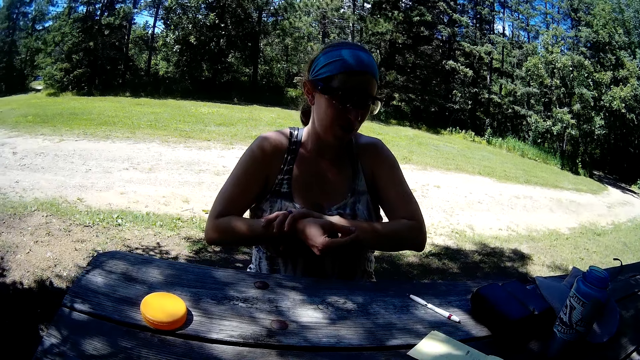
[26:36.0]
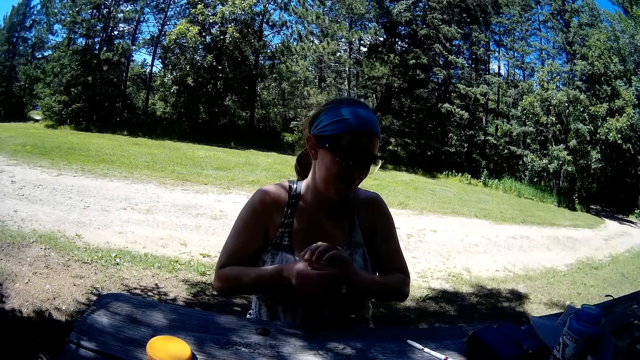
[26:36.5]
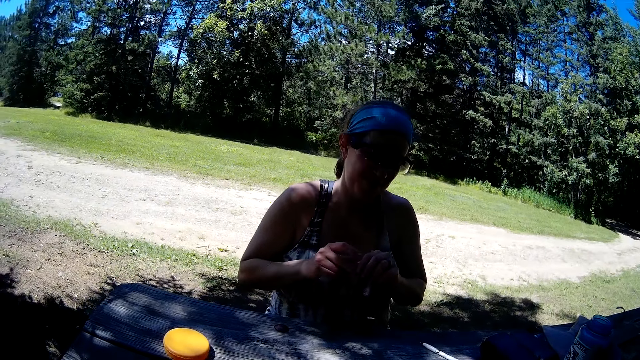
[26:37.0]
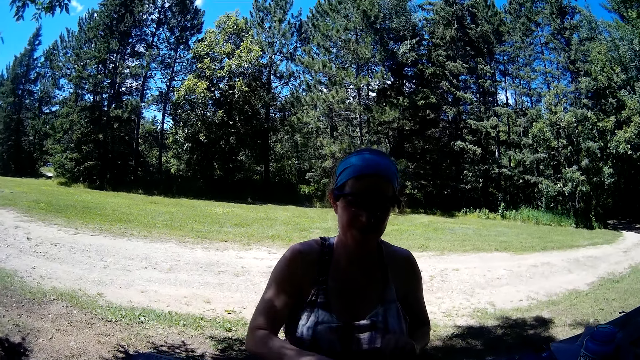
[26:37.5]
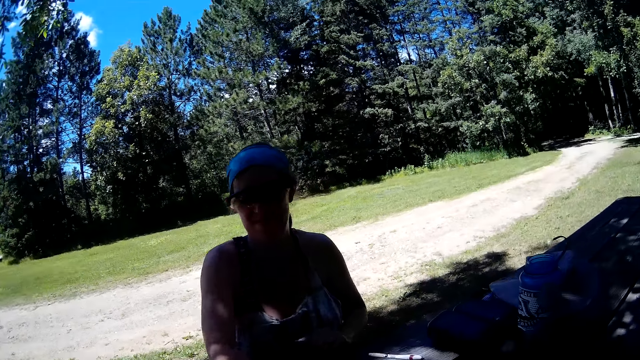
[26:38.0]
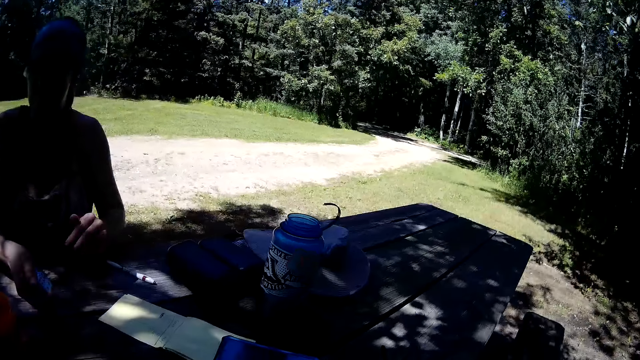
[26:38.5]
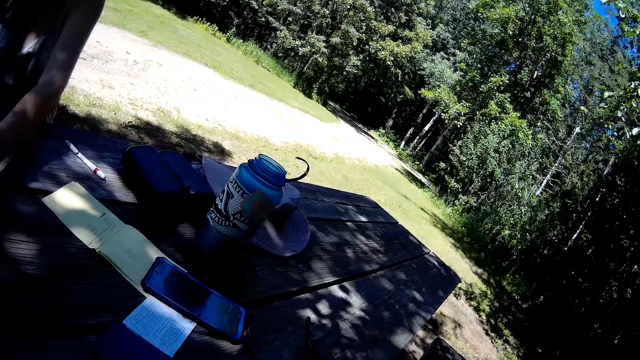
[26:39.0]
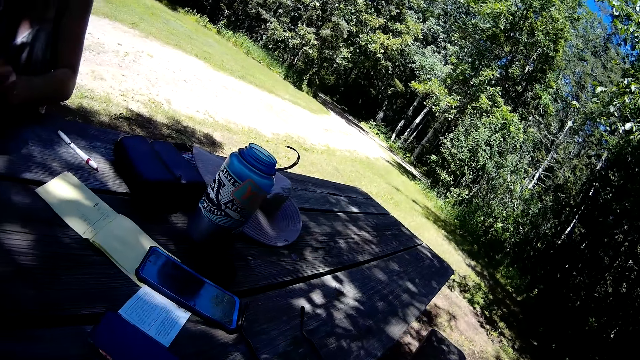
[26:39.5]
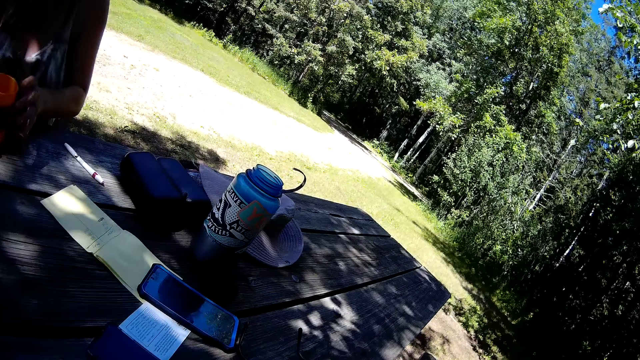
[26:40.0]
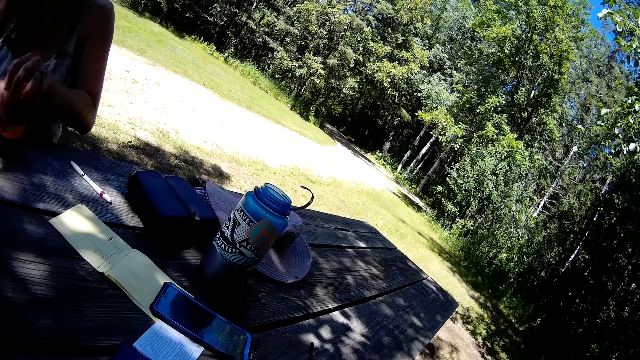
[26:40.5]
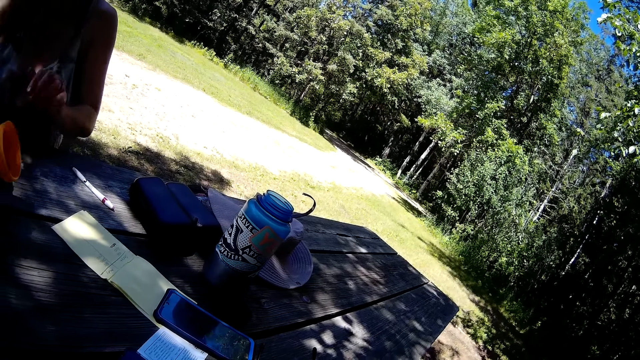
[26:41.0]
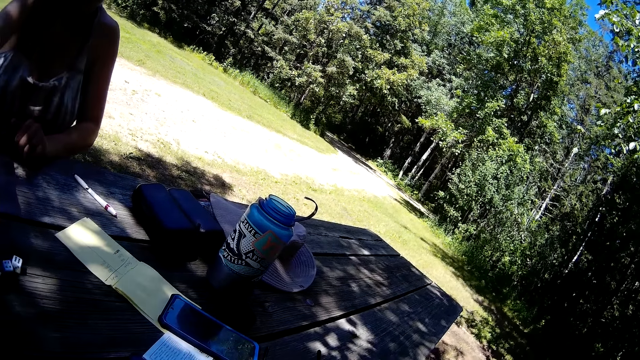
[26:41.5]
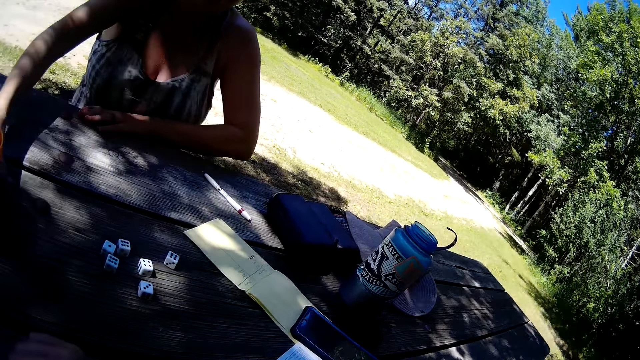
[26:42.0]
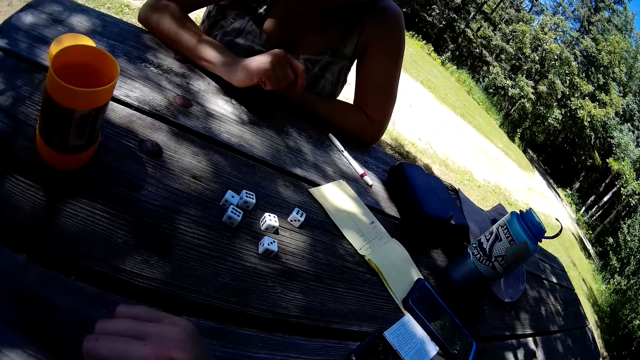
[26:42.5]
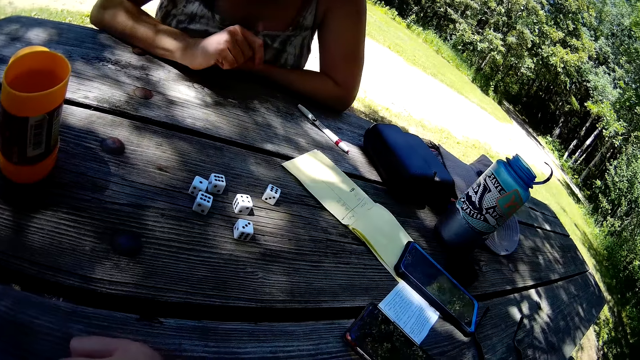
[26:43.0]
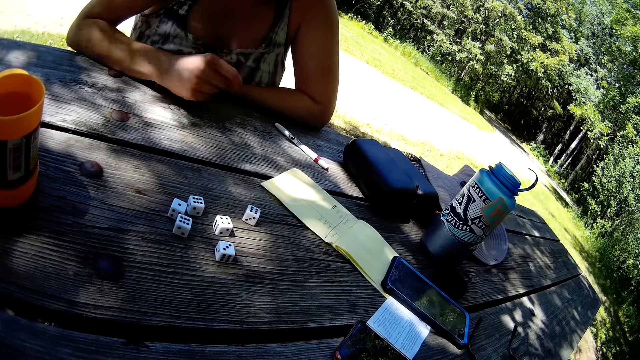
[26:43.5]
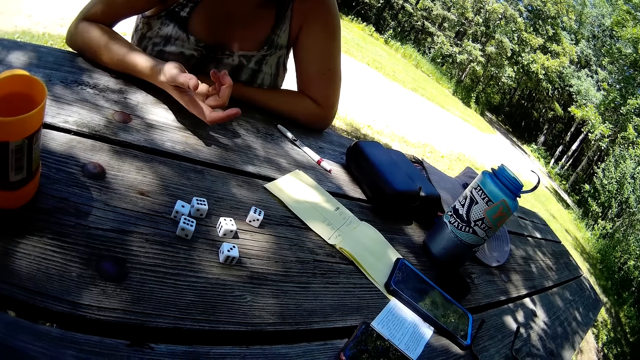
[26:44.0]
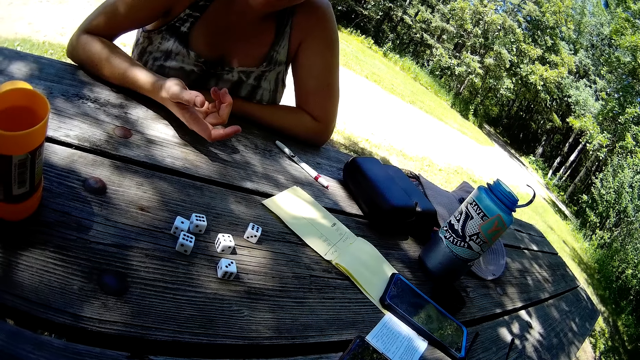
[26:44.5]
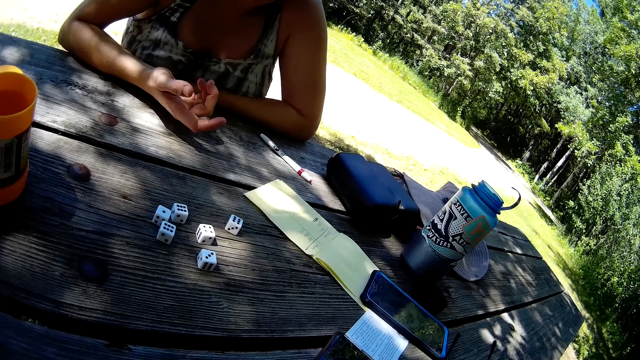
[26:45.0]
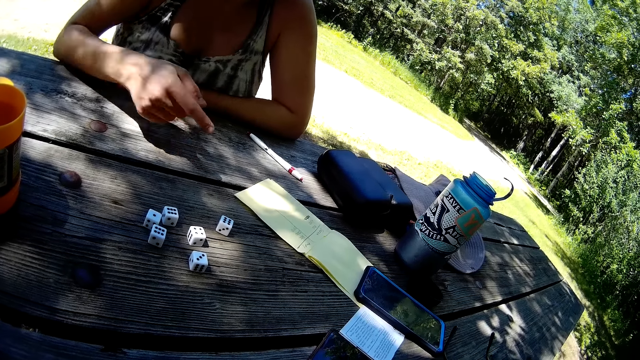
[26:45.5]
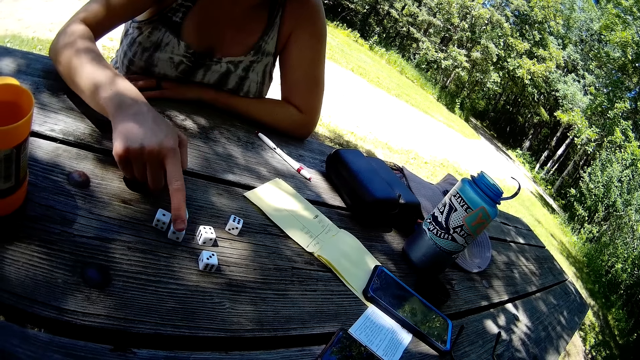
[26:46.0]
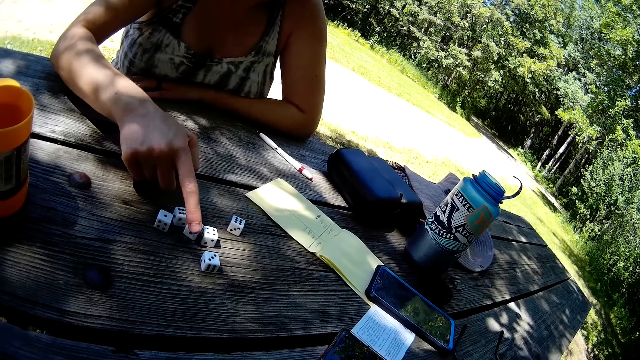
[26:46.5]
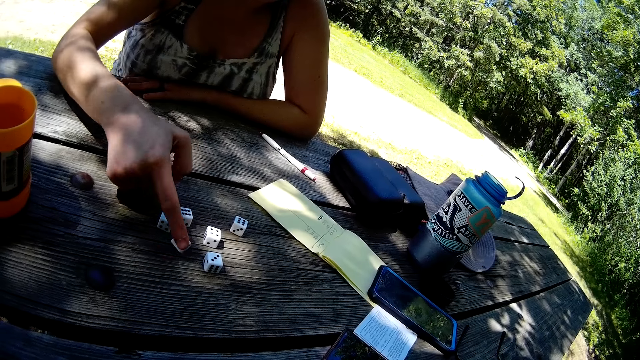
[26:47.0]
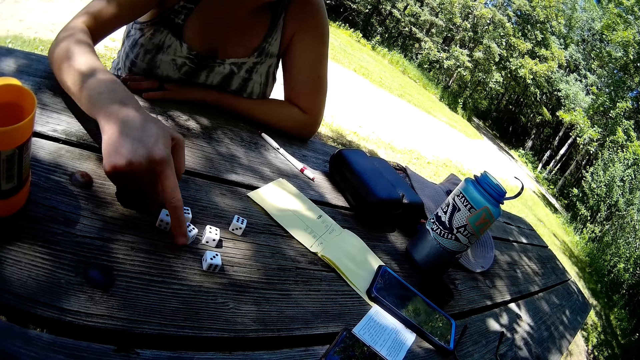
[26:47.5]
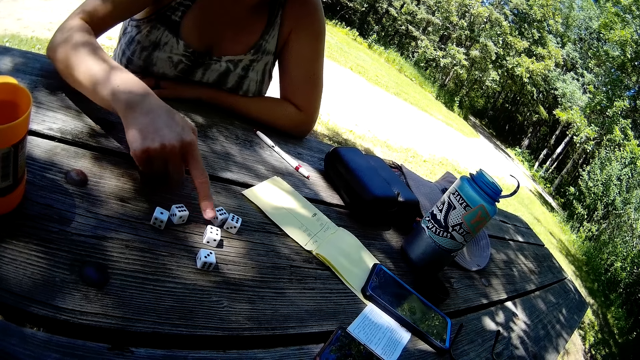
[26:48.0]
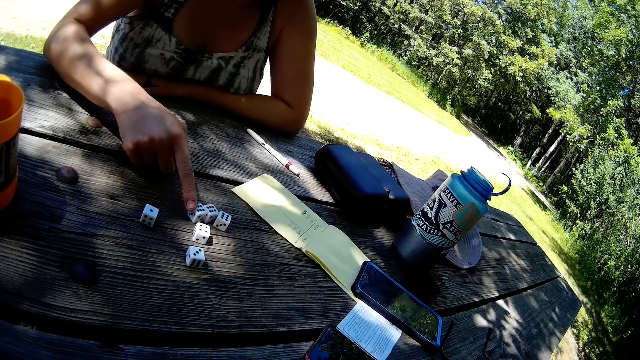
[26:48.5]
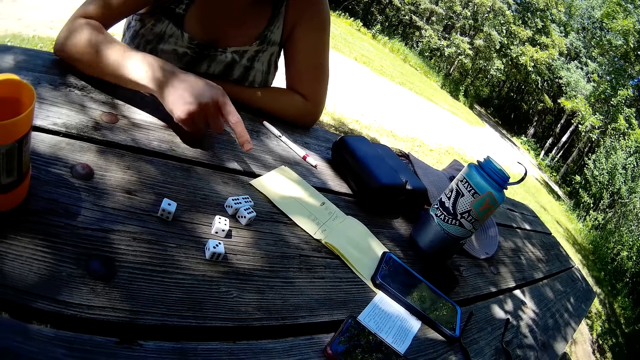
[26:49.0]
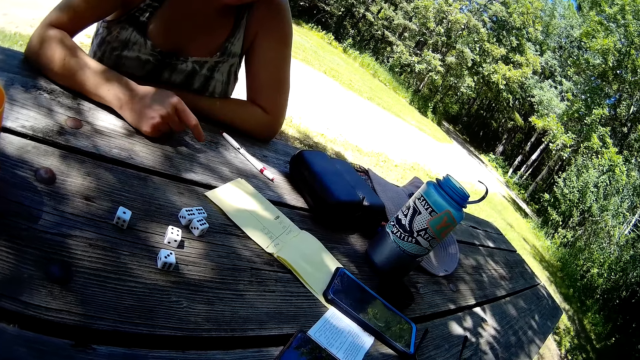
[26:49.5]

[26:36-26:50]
The camera wearer brings together the dice. They look around the area. A woman puts the dice into the container on the table. She shakes the container with the dice. She pours the dice from the container on the table. She drops the container on the table. She looks at the dice. She separates the dice on the table. She brings the dice together.

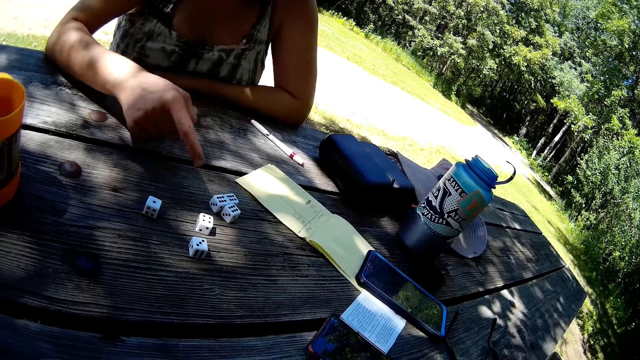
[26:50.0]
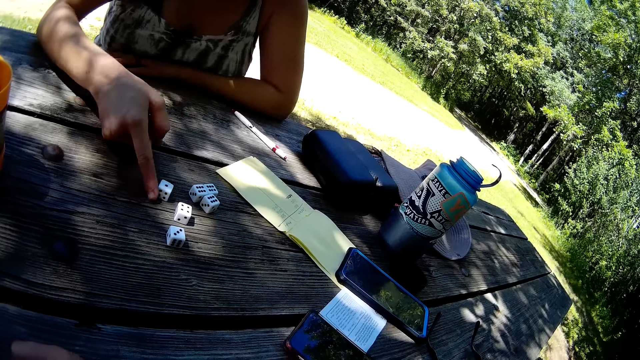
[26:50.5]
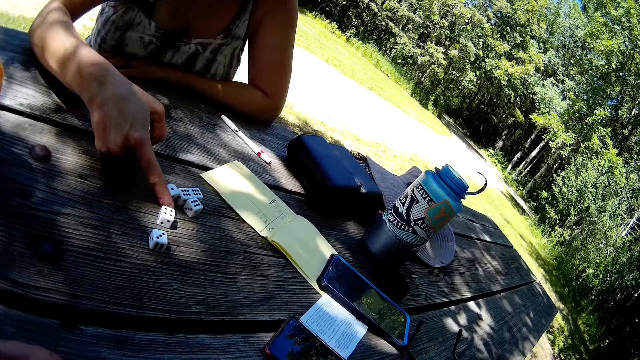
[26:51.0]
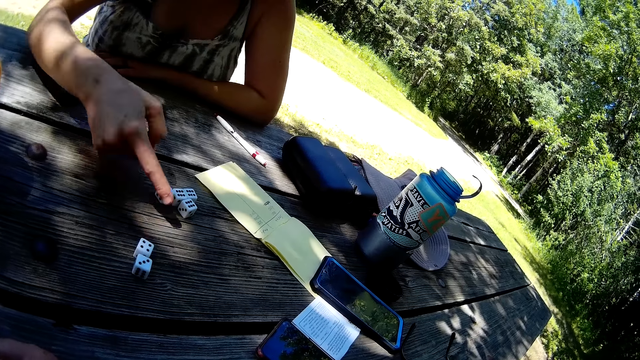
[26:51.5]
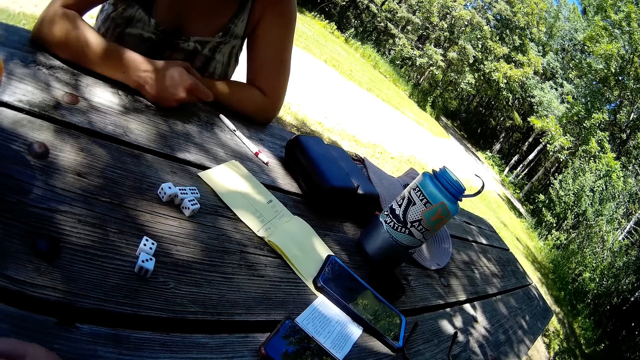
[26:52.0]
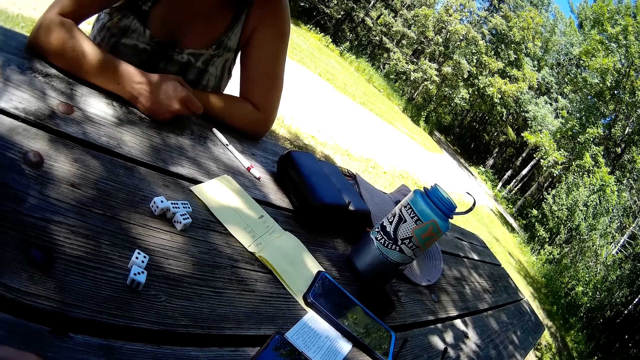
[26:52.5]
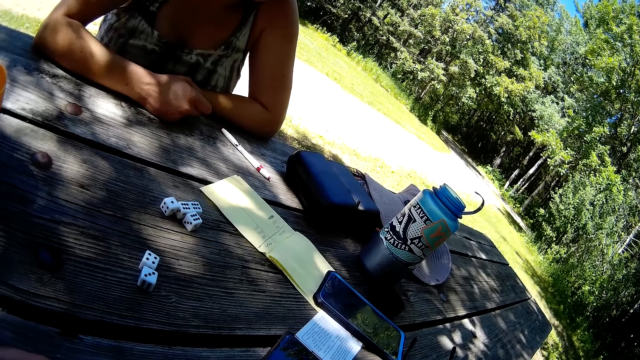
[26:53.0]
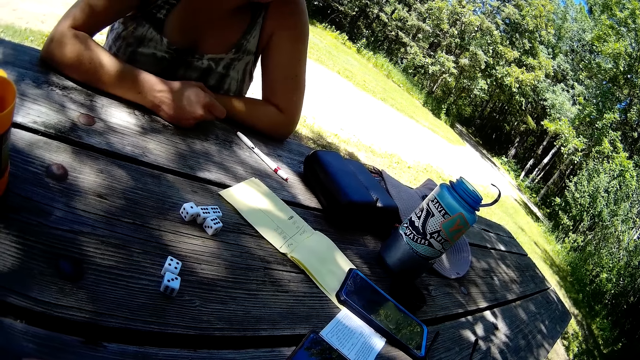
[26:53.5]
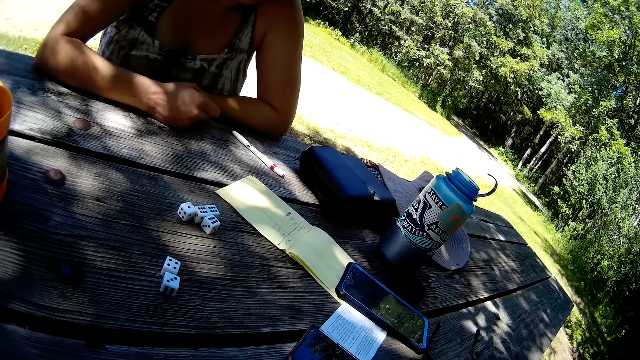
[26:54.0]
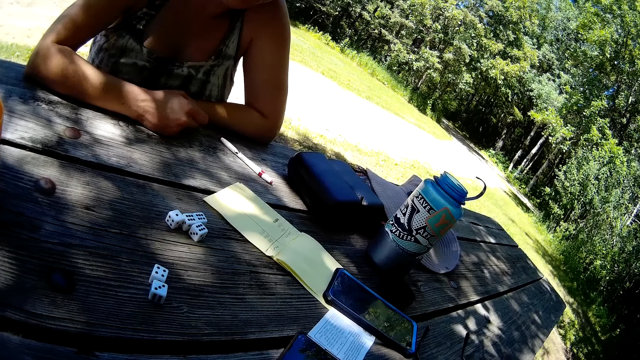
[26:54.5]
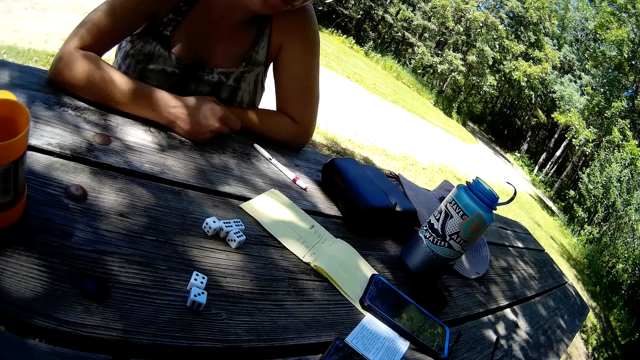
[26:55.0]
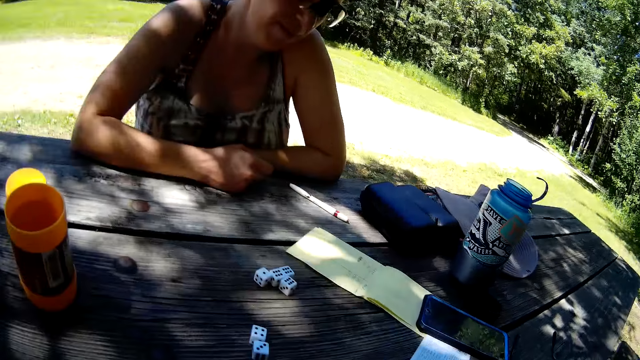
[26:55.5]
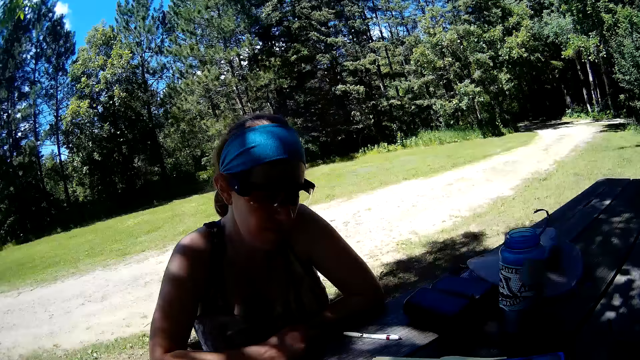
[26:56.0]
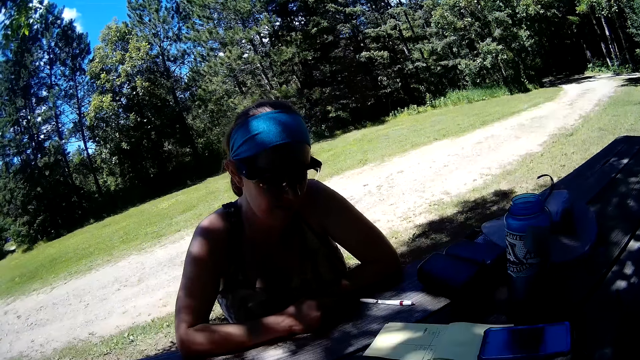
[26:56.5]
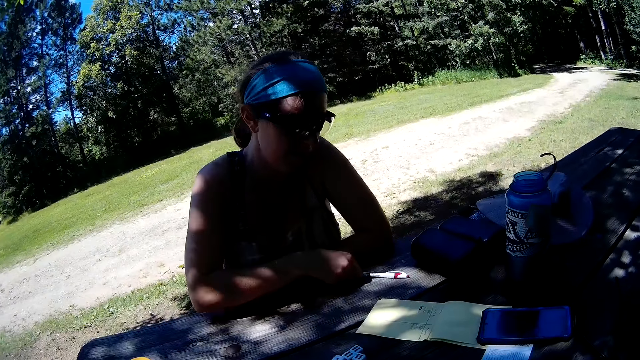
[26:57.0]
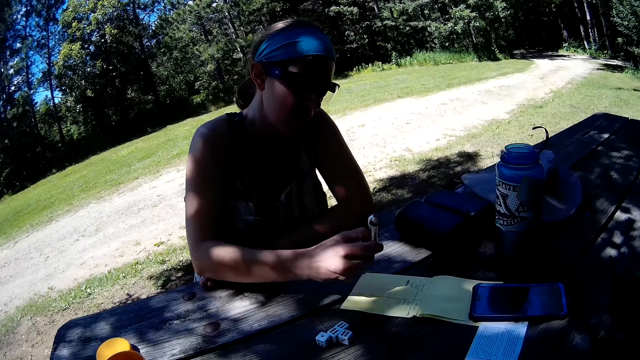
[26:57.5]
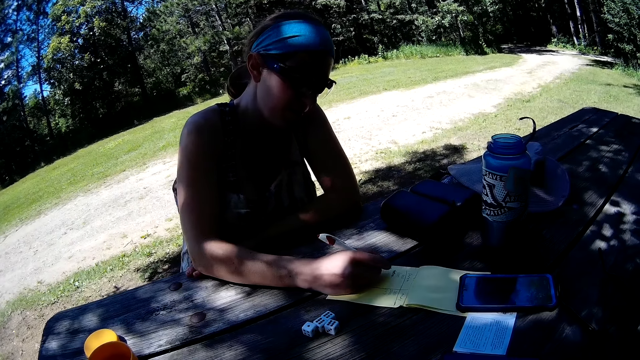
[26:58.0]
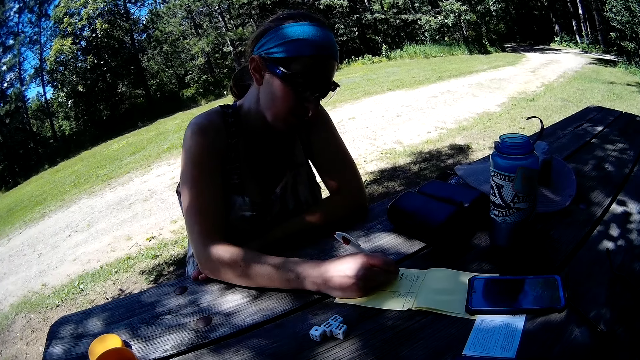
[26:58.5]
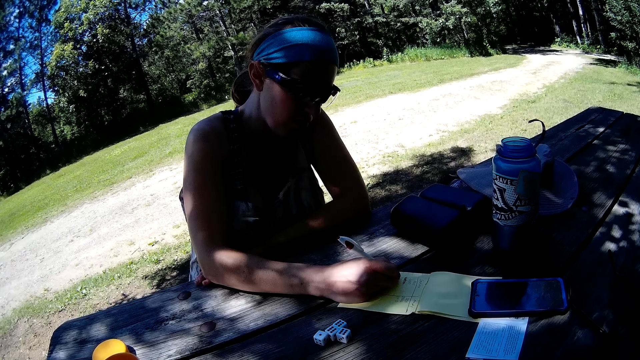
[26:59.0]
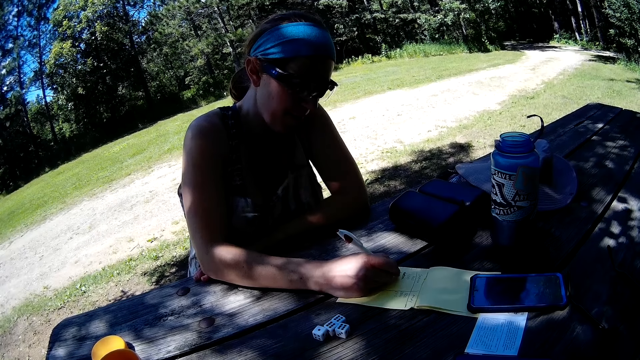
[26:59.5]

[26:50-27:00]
A woman interacts with the camera wearer. The camera wearer looks around the area. The woman picks up the pen from the table and holds the pen. The woman writes on the jotter on the table with the pen.
